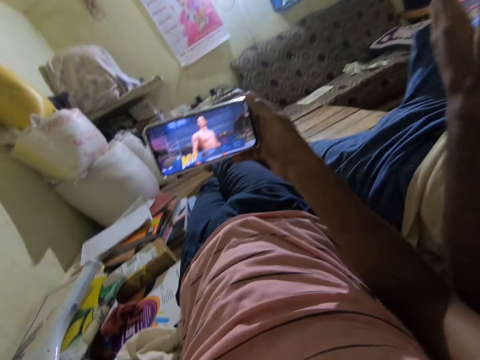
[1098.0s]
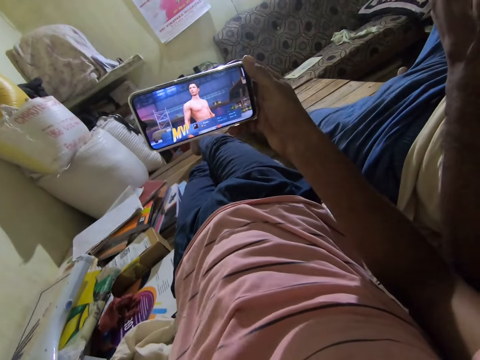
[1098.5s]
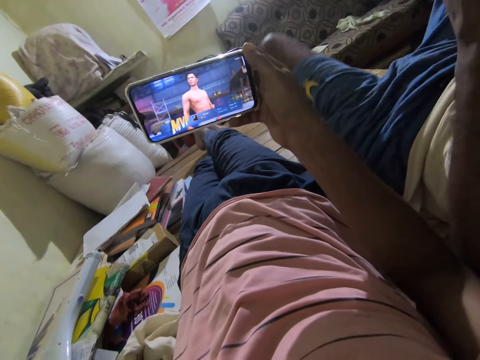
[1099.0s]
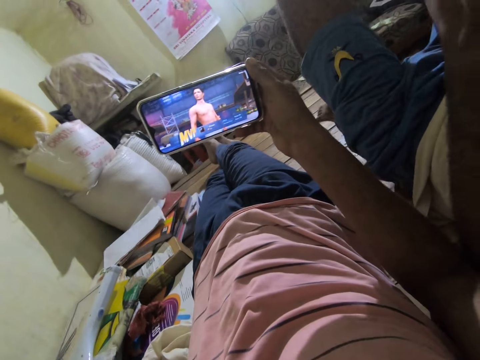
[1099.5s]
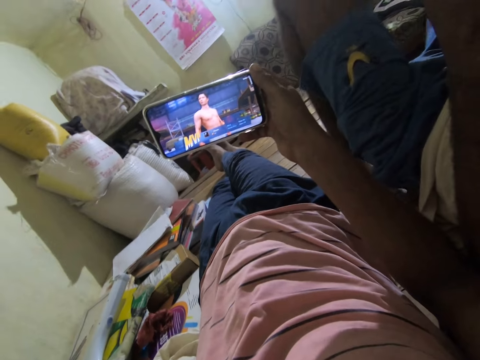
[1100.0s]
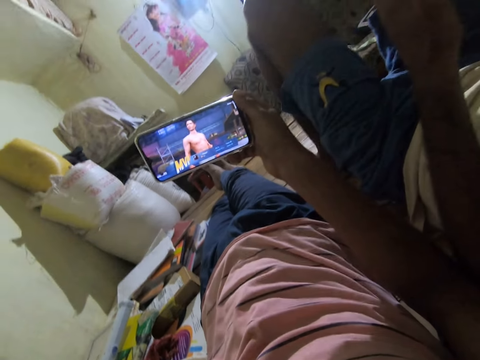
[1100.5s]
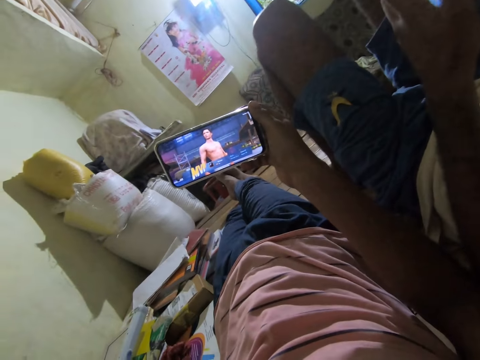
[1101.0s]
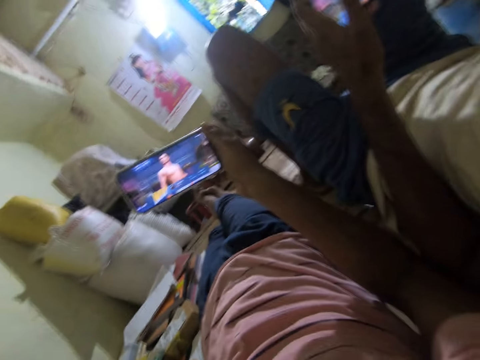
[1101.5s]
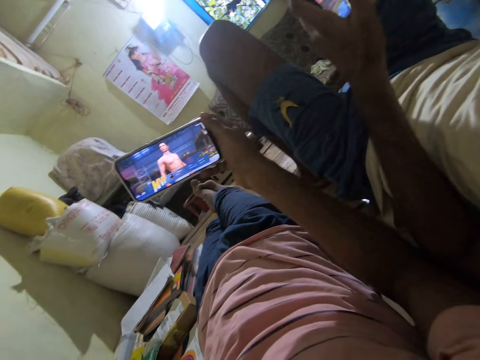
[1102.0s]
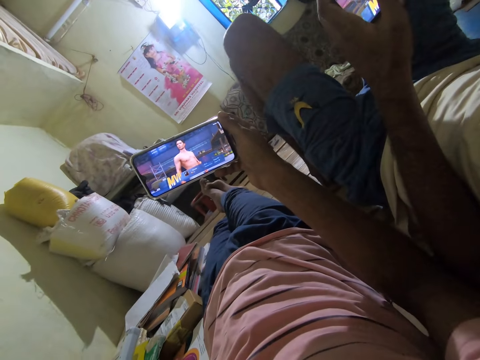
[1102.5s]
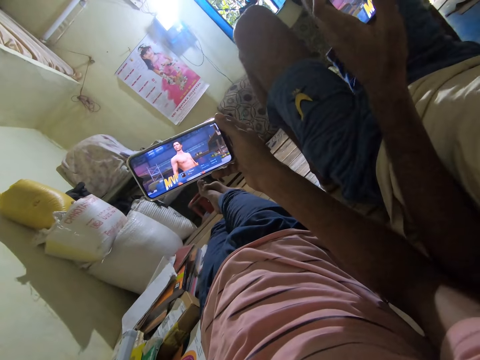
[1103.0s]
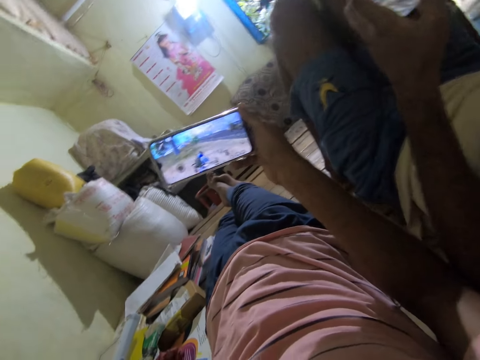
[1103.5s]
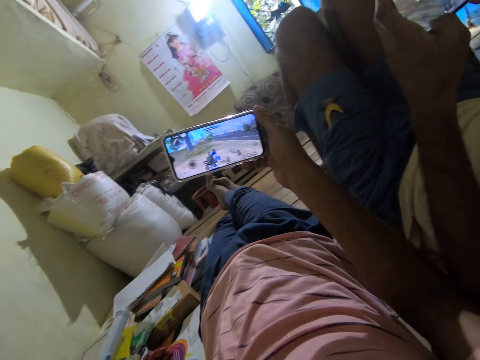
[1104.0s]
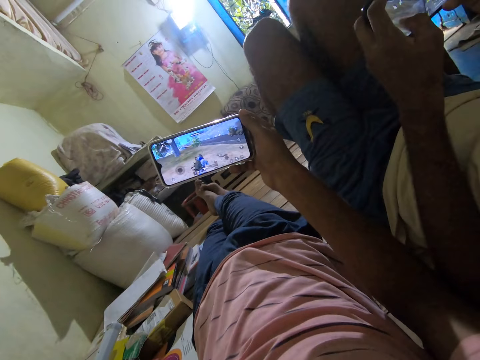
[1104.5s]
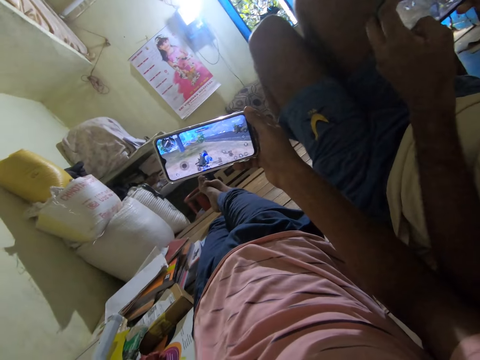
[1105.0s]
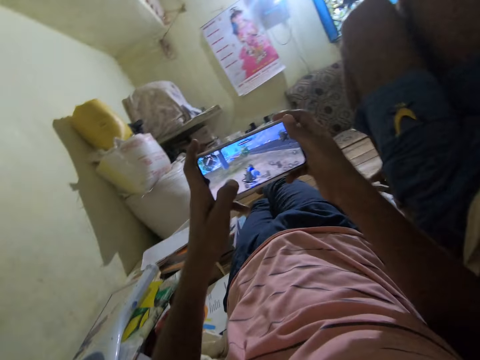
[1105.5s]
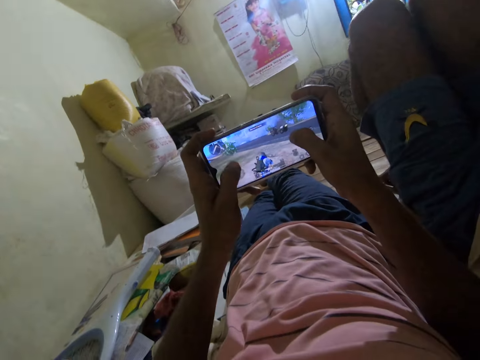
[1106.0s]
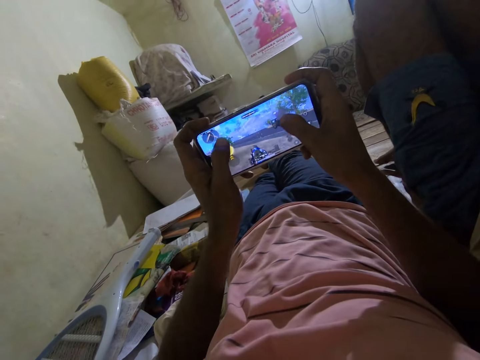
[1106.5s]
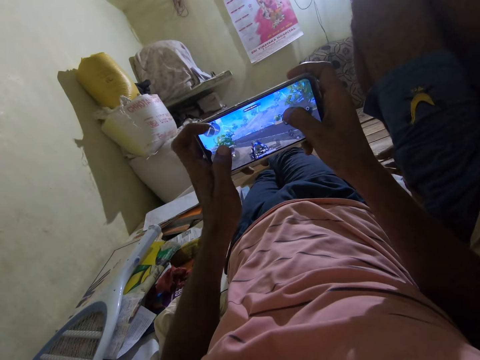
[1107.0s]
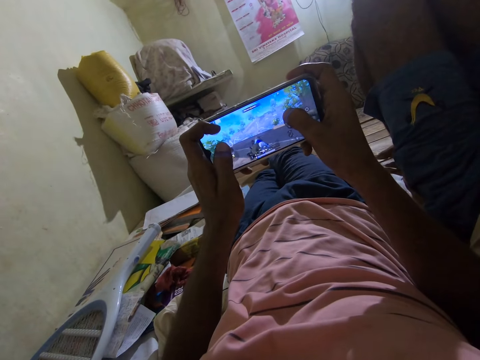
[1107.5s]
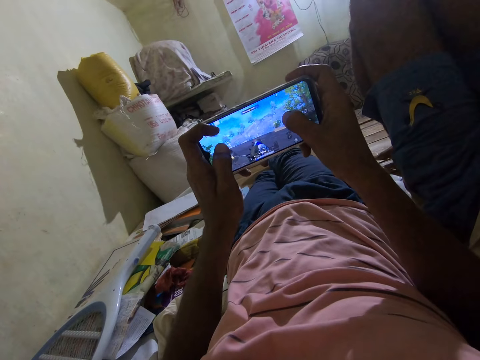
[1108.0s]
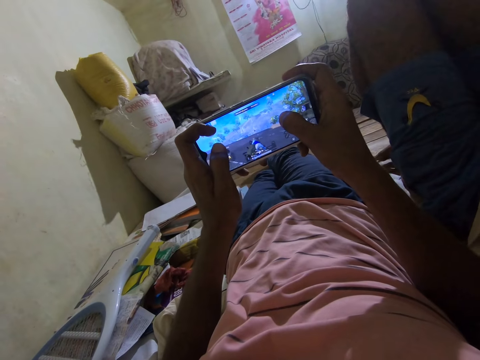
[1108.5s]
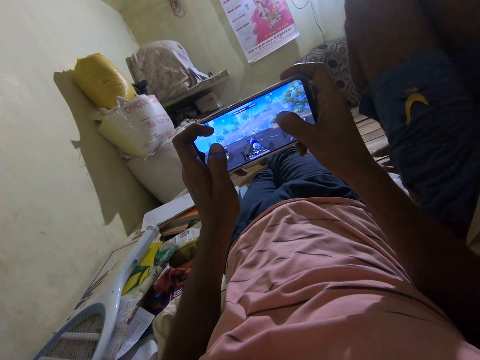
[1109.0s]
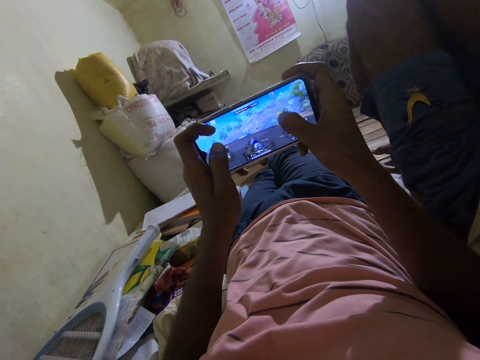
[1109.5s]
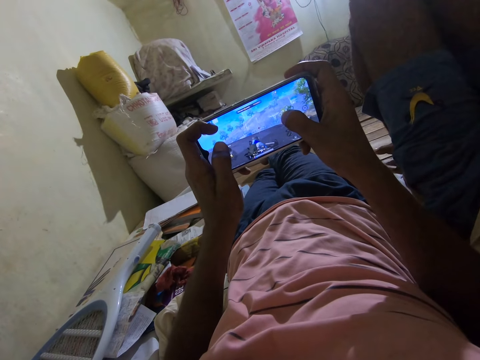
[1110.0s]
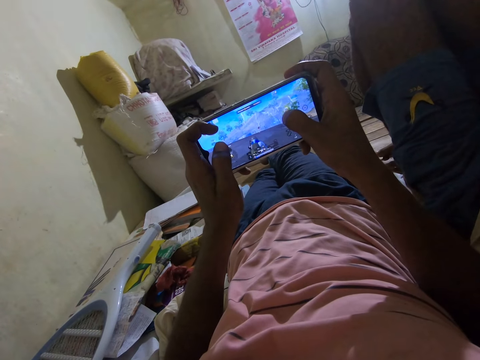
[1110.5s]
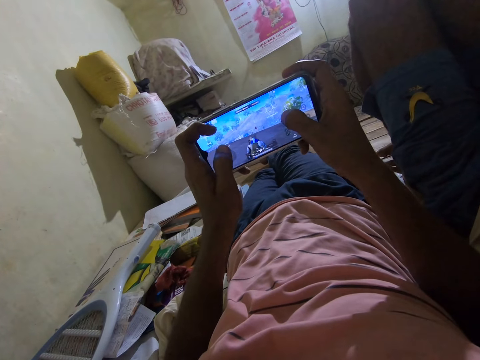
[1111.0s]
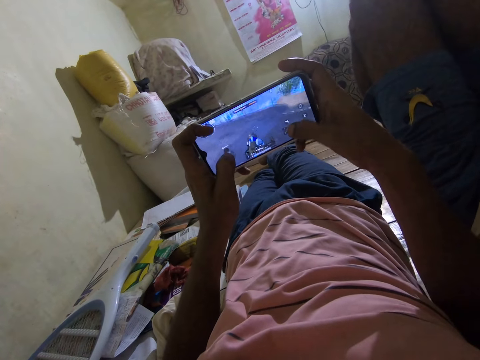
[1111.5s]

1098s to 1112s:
The camera wearer moves a hand. A person moves a leg. The person plays a game on the phone. The camera wearer holds the phone with both hands and plays a game on the phone.

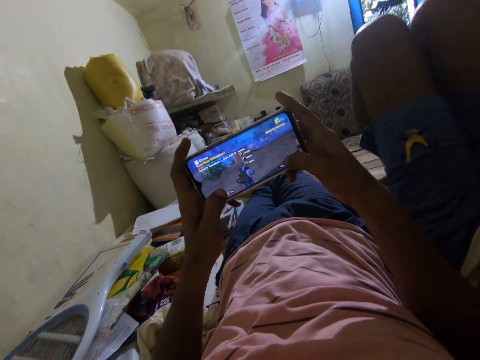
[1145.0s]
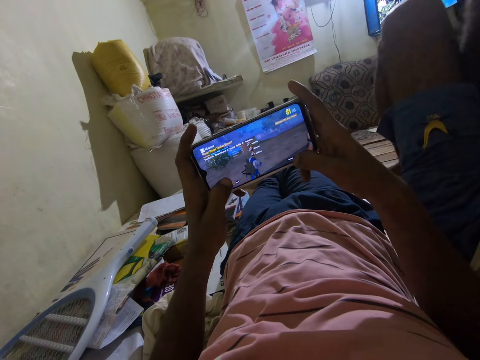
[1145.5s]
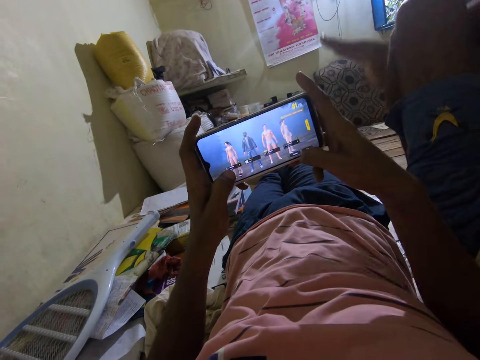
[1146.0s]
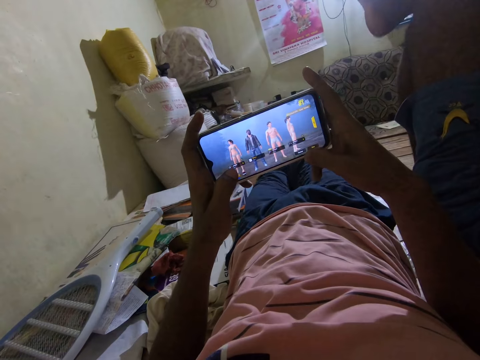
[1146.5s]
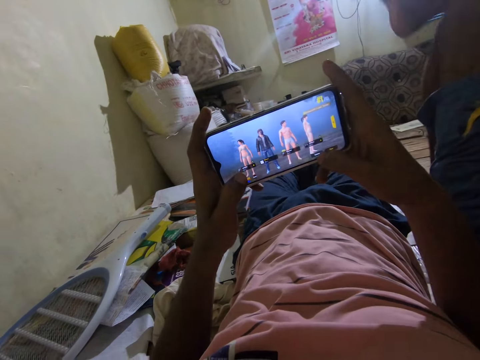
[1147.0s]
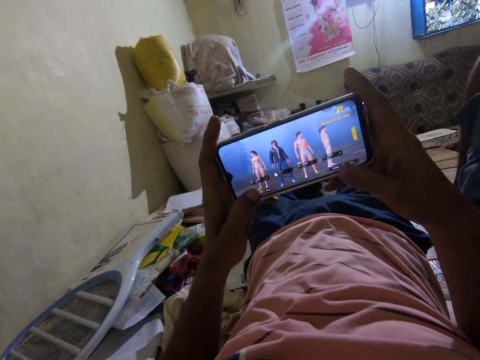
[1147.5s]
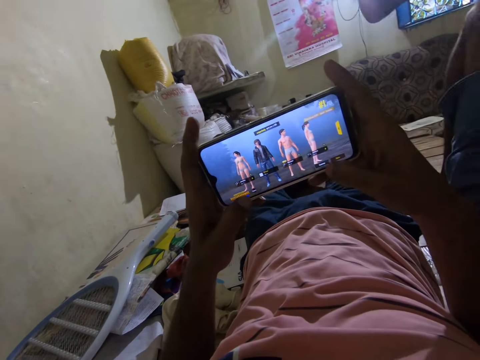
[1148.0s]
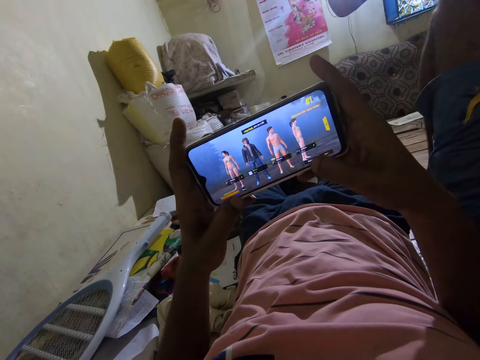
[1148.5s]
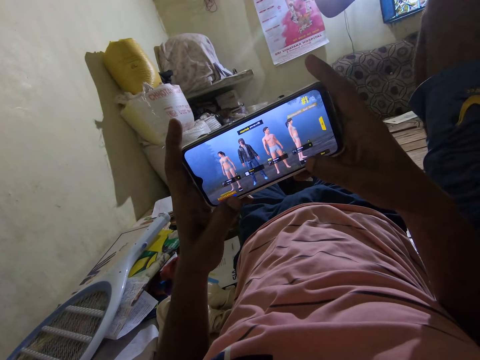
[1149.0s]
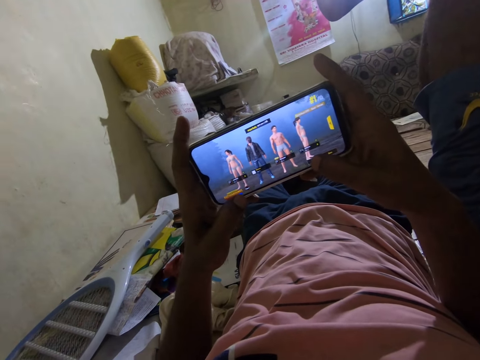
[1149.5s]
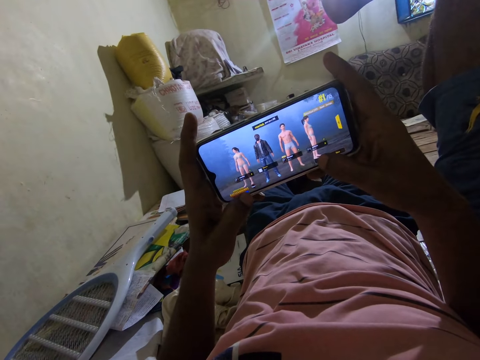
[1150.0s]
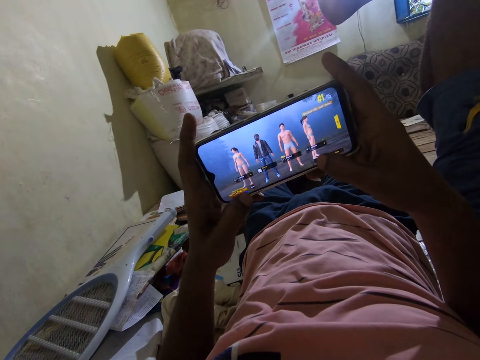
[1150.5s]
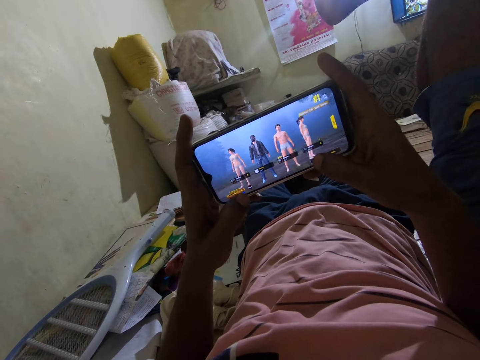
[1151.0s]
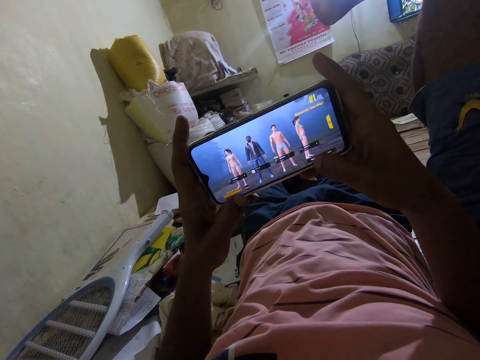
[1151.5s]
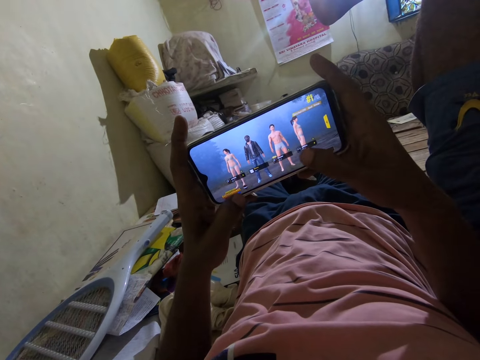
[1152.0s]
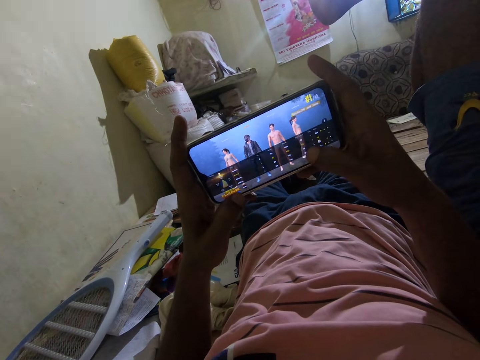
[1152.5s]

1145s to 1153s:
The camera wearer operates the phone. A person lifts the legs.

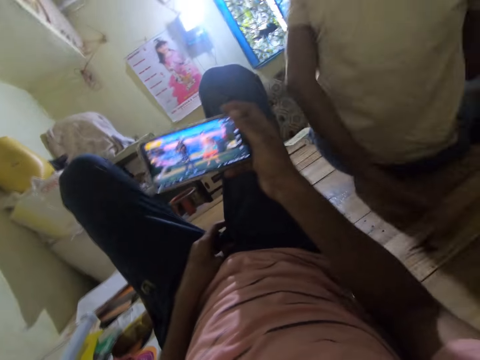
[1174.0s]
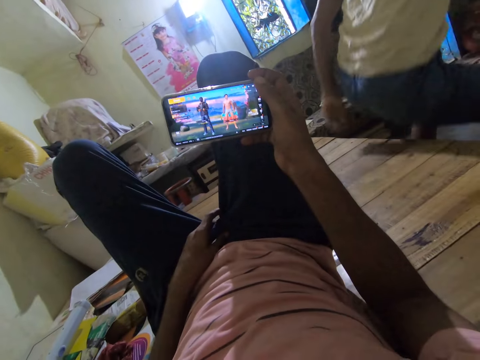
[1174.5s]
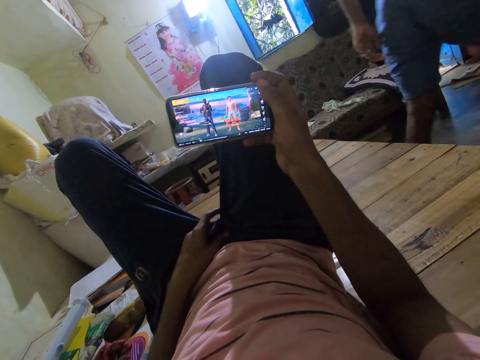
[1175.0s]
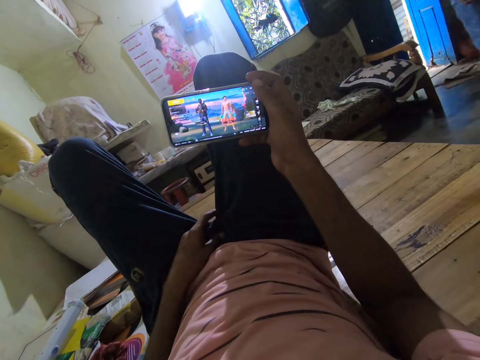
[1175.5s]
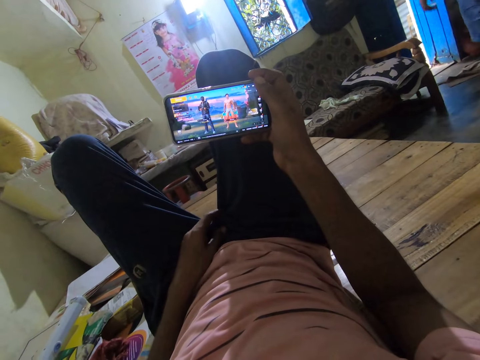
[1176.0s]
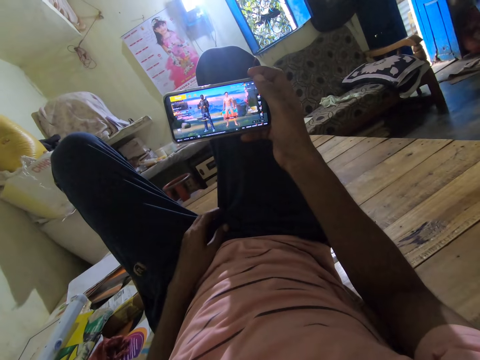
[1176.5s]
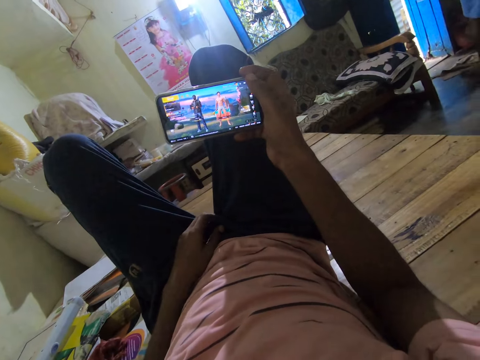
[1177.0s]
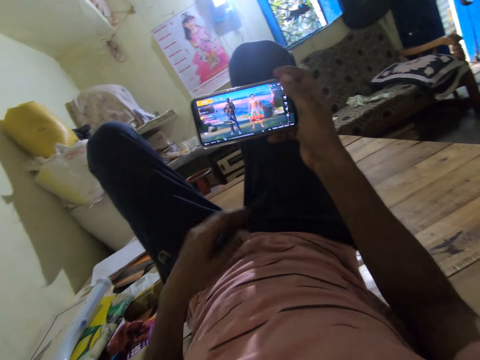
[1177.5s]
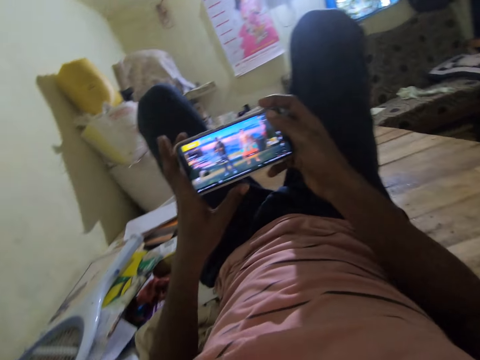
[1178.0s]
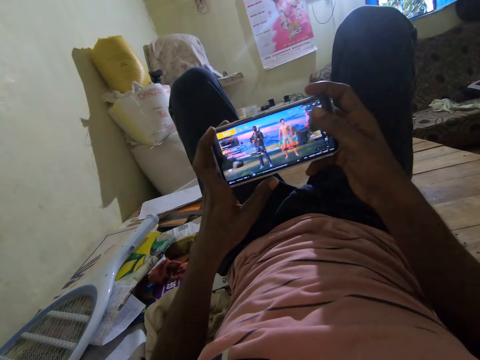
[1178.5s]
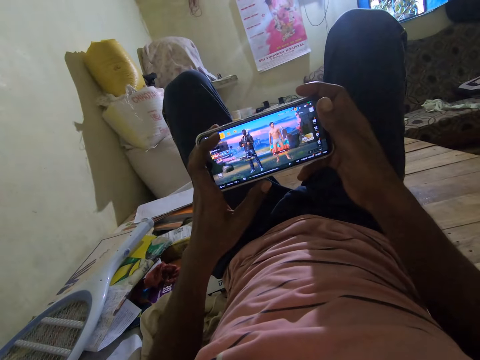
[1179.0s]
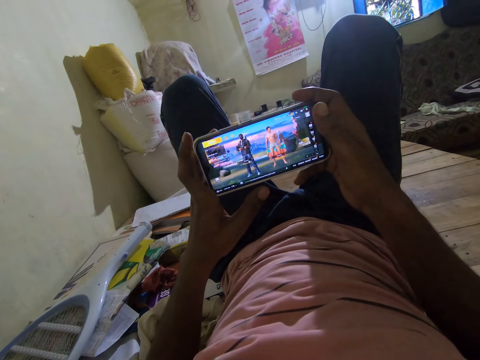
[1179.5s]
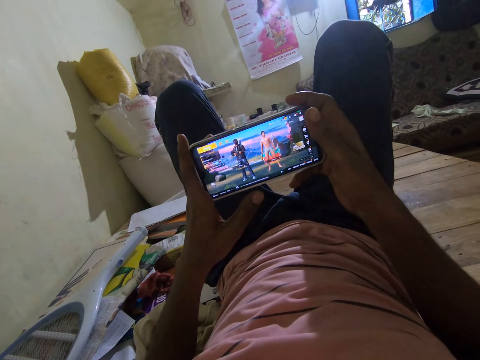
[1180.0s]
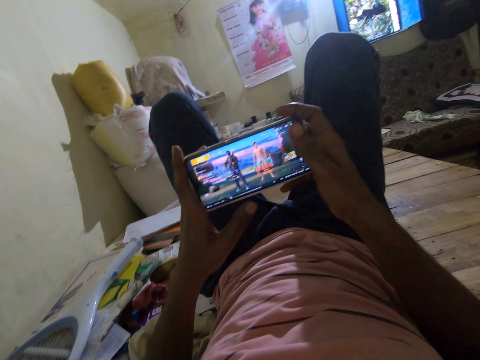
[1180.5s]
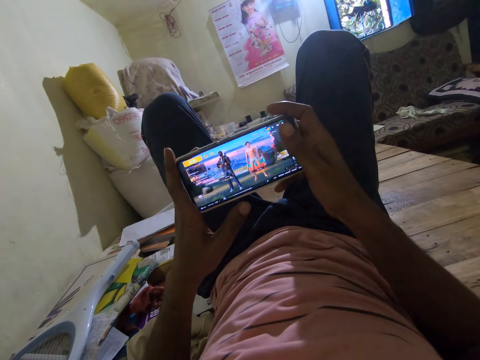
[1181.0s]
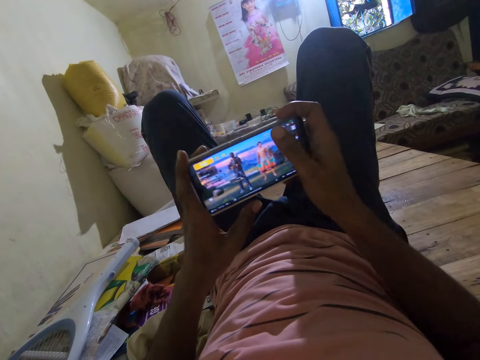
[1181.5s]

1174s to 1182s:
The camera wearer converses with a person. He touches the phone with his hands. He converses with the person.
